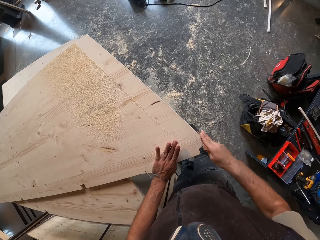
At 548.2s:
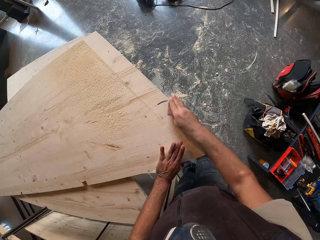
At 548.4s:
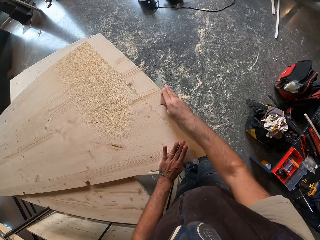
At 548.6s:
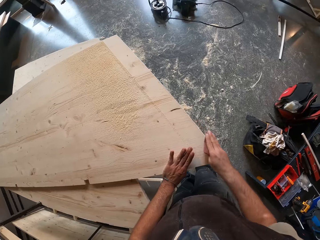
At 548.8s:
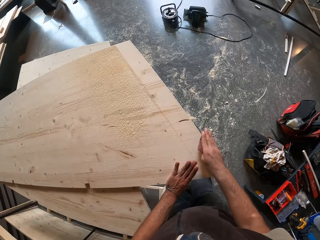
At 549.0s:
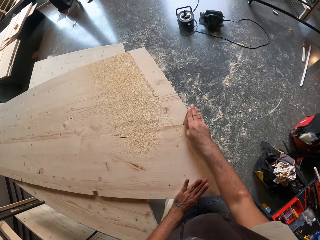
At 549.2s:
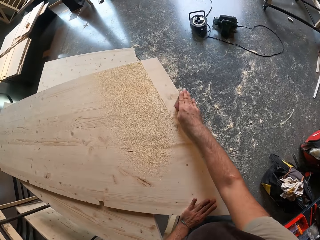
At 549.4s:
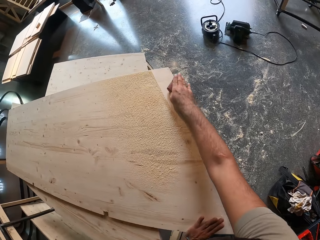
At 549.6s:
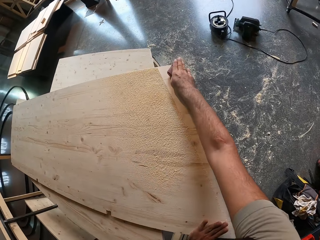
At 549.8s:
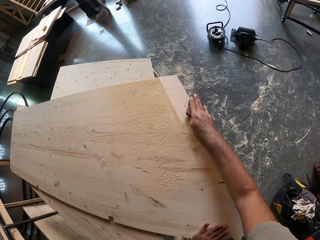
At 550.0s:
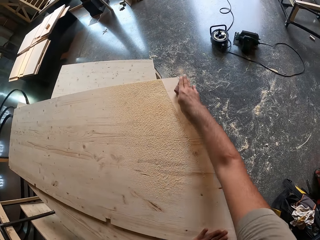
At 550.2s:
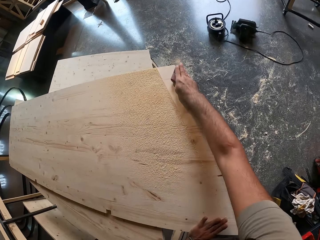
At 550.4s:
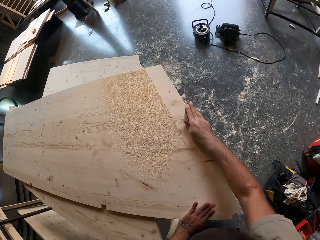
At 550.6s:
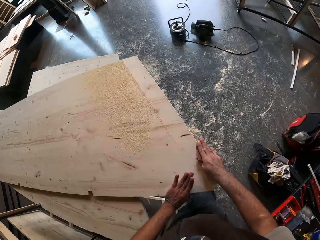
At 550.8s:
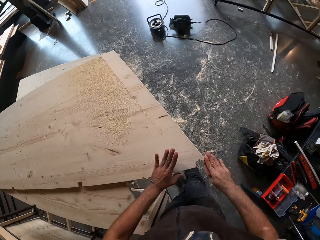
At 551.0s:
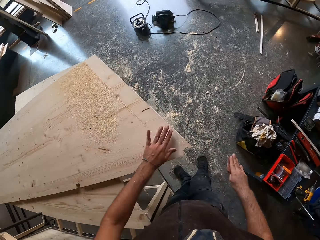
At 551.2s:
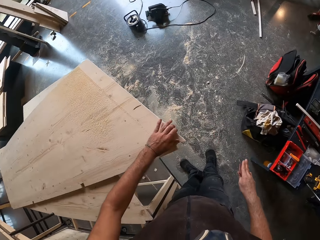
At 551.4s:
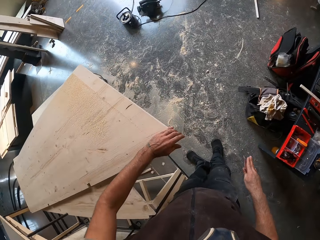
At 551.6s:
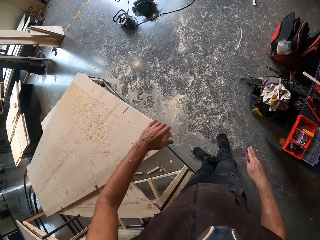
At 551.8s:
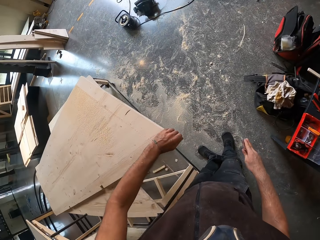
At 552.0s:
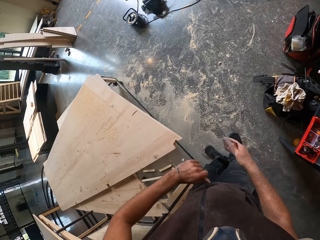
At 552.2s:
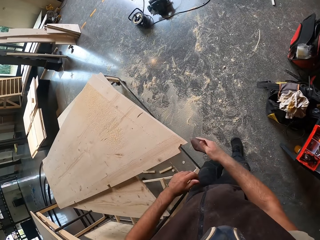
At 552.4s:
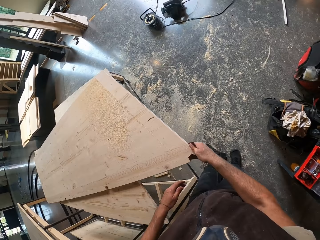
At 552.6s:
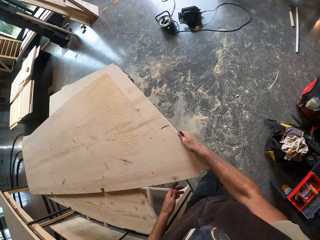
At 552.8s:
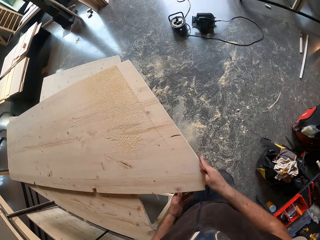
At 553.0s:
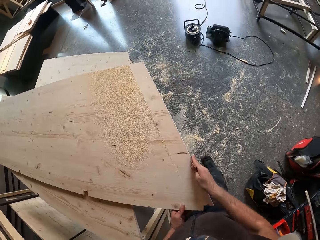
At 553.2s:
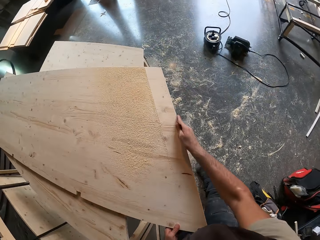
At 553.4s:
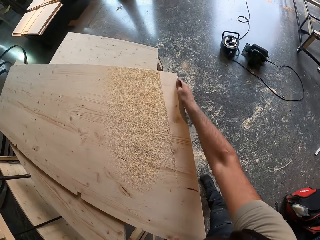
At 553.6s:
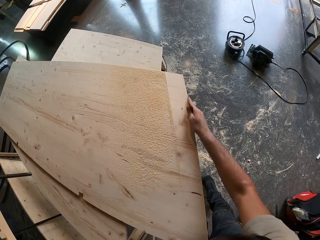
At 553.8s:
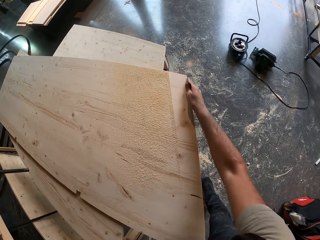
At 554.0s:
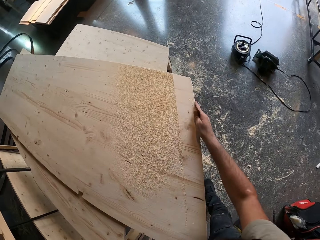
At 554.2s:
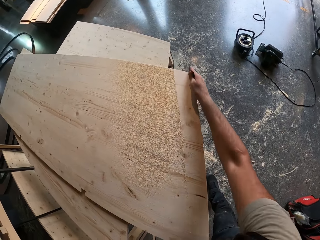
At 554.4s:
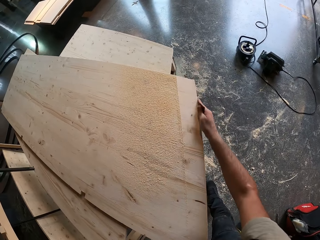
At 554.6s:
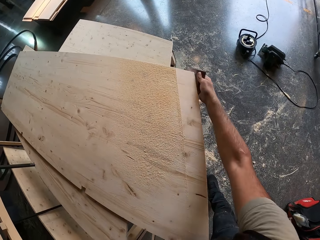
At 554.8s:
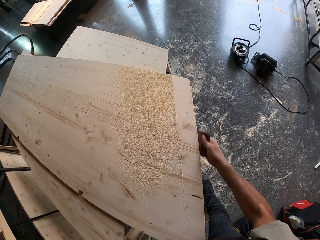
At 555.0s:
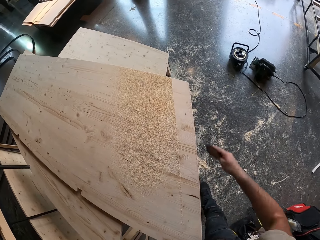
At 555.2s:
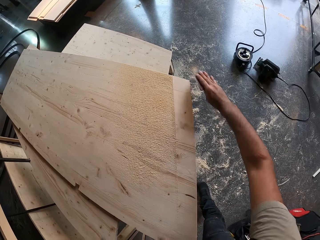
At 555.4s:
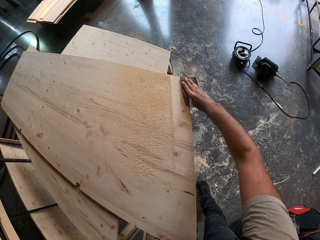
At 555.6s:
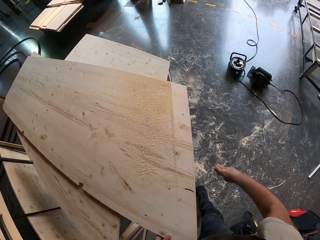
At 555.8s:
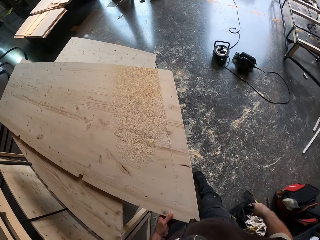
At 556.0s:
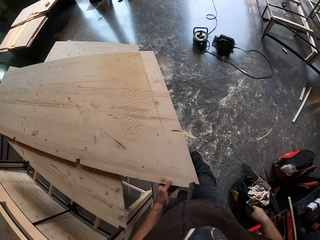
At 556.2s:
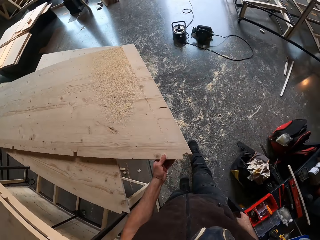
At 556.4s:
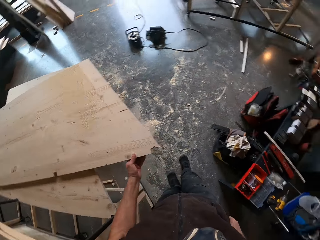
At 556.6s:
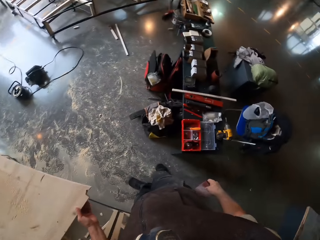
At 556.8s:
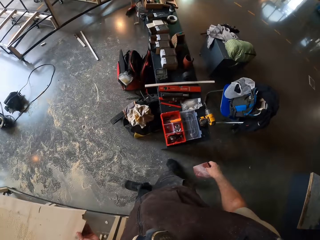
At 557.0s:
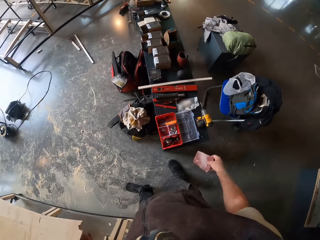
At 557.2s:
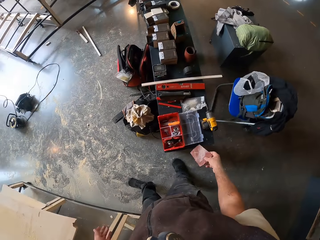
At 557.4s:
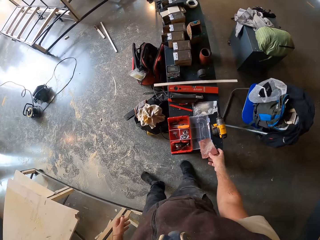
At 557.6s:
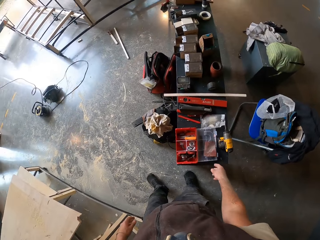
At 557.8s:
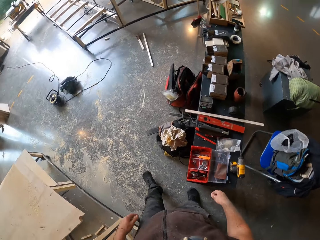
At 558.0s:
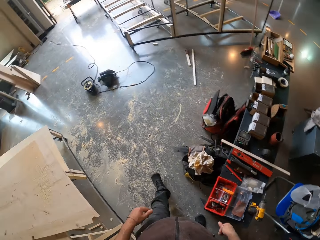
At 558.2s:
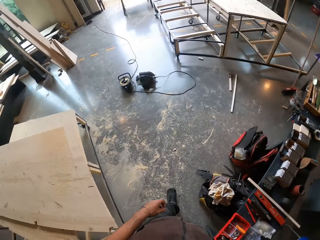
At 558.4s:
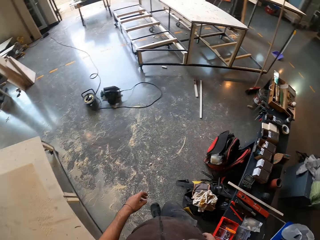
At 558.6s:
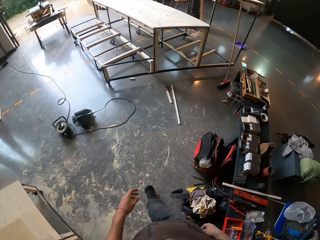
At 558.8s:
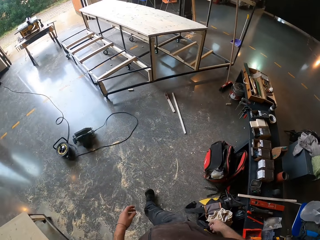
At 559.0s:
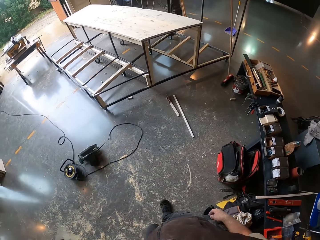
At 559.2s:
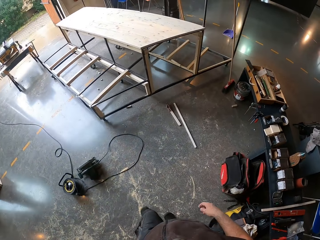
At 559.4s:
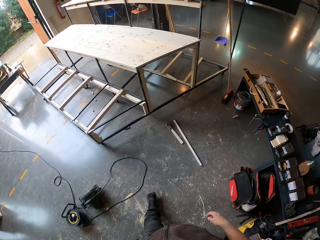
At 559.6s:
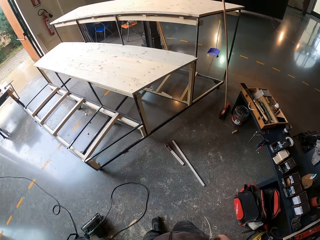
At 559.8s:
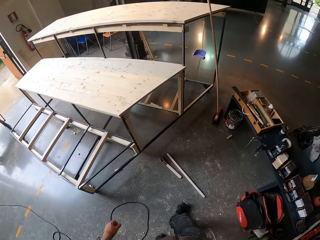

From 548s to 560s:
The camera wearer wipes the plank of wood with his left hand. He sands the plank of wood with the sandpaper in his right hand. He drops the sandpaper grit on a workbench or box container with his right hand.

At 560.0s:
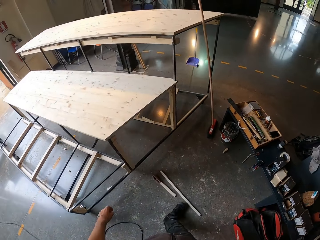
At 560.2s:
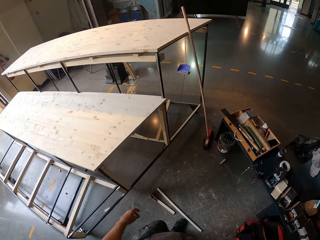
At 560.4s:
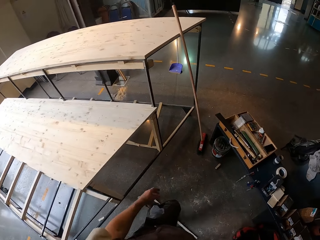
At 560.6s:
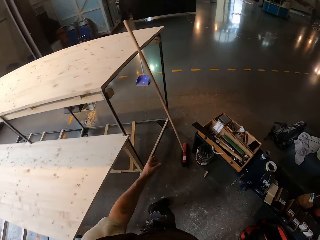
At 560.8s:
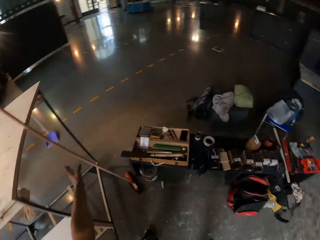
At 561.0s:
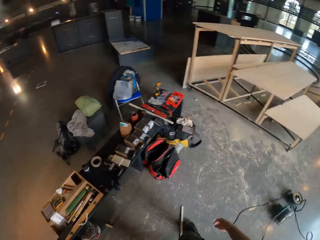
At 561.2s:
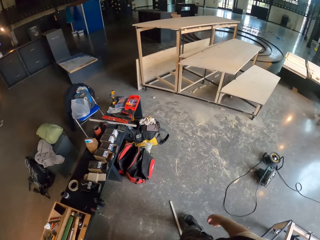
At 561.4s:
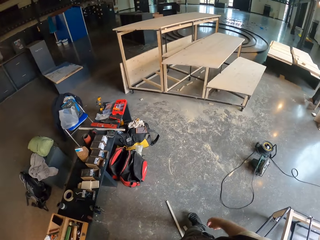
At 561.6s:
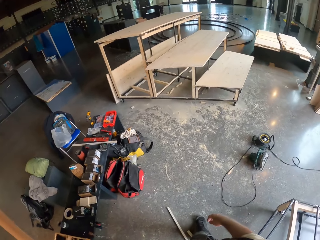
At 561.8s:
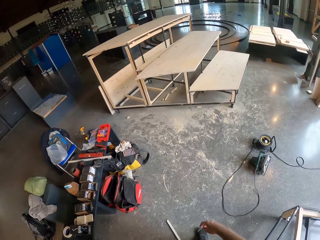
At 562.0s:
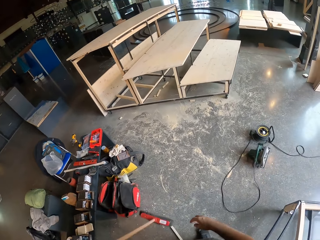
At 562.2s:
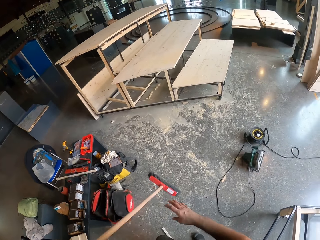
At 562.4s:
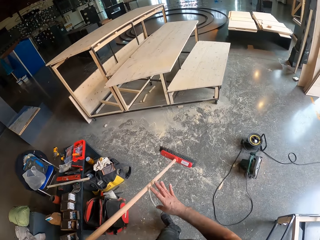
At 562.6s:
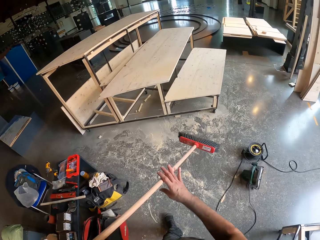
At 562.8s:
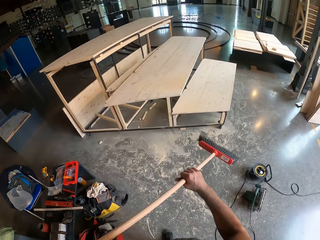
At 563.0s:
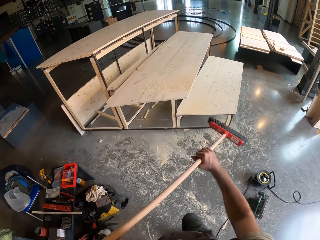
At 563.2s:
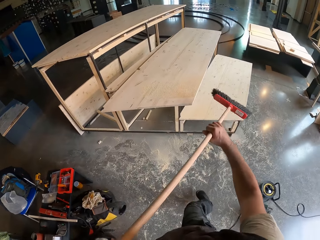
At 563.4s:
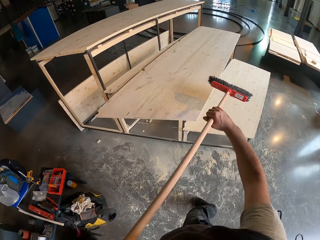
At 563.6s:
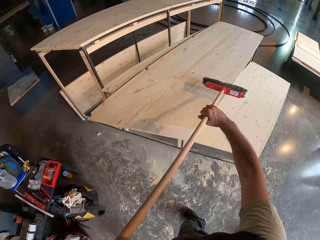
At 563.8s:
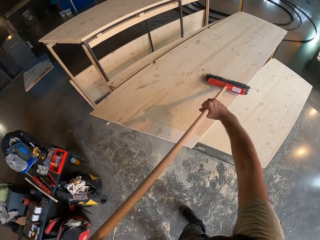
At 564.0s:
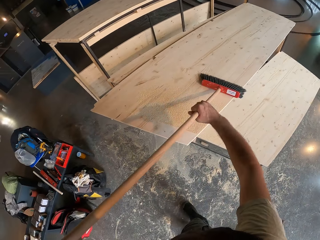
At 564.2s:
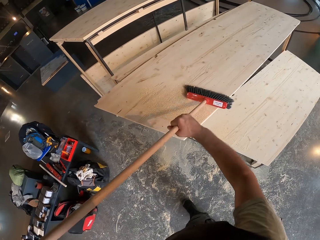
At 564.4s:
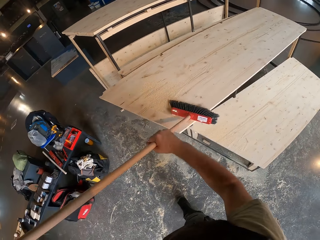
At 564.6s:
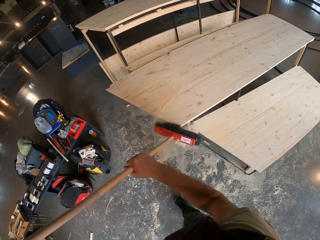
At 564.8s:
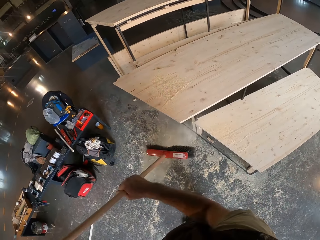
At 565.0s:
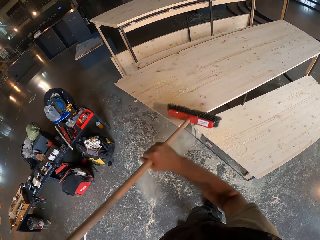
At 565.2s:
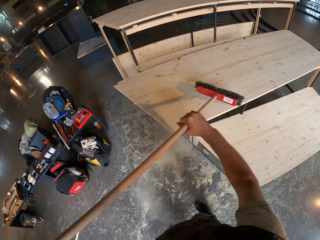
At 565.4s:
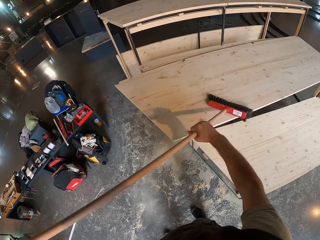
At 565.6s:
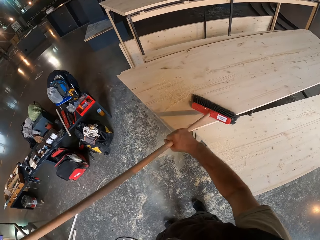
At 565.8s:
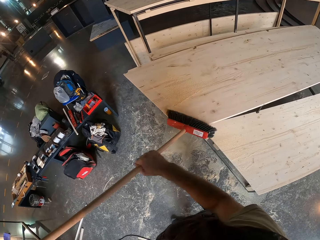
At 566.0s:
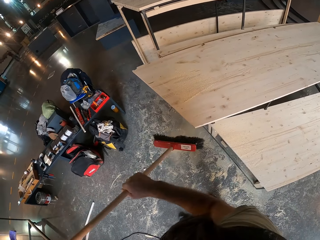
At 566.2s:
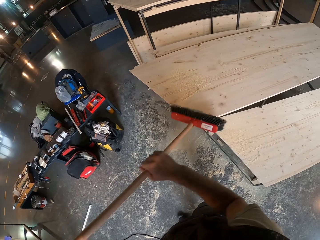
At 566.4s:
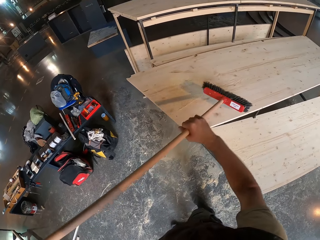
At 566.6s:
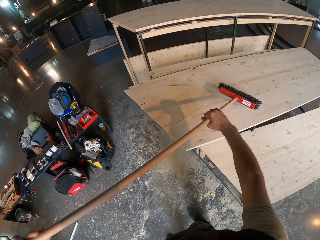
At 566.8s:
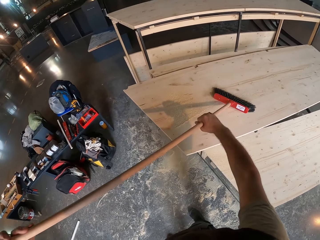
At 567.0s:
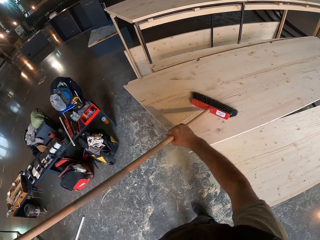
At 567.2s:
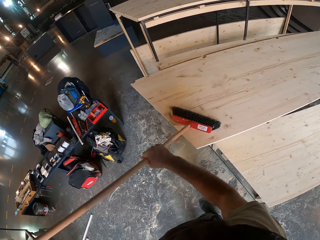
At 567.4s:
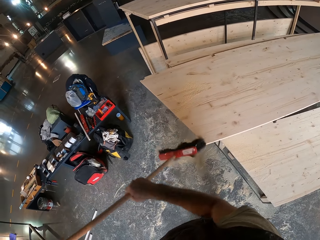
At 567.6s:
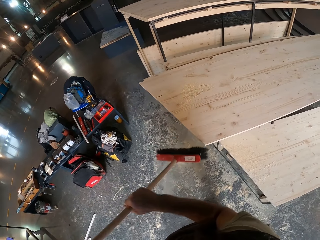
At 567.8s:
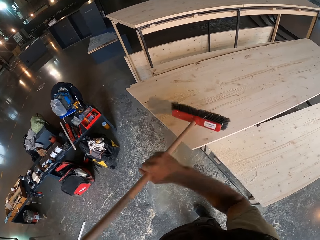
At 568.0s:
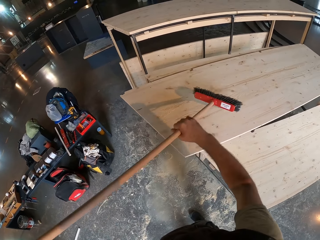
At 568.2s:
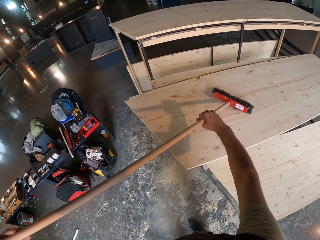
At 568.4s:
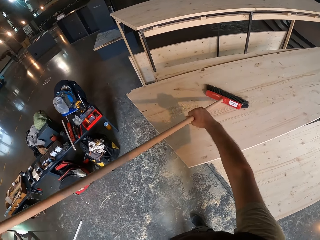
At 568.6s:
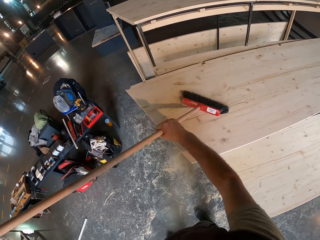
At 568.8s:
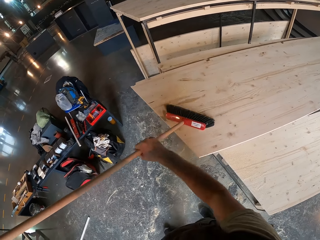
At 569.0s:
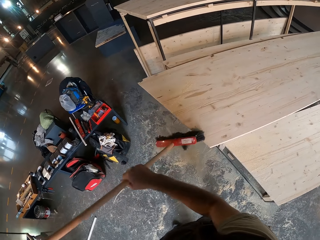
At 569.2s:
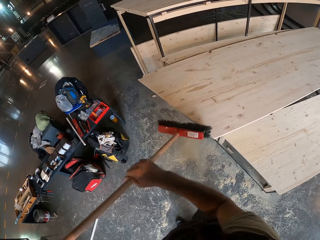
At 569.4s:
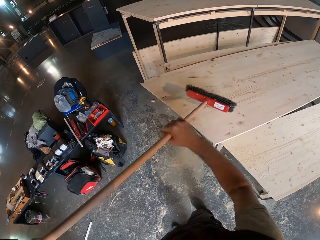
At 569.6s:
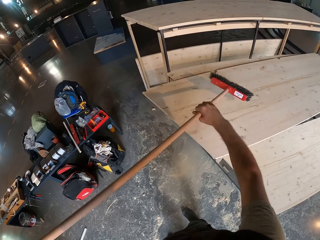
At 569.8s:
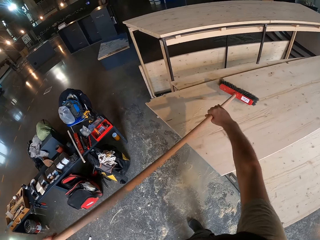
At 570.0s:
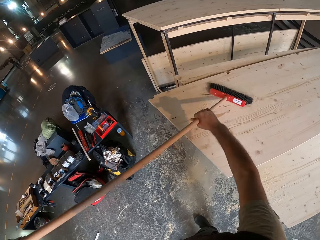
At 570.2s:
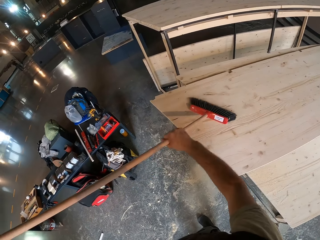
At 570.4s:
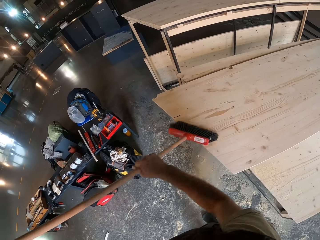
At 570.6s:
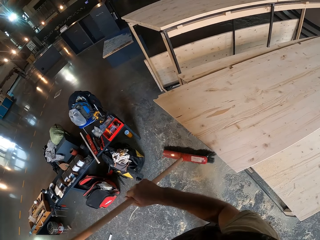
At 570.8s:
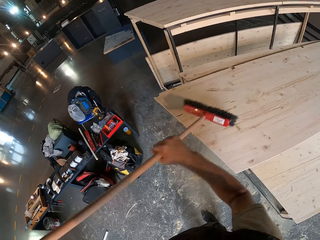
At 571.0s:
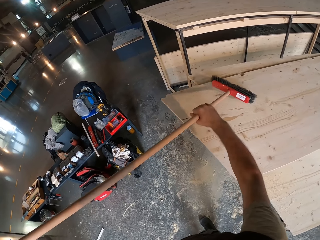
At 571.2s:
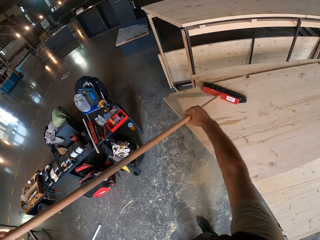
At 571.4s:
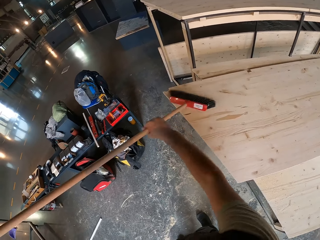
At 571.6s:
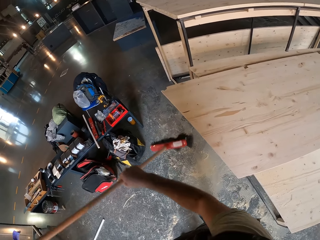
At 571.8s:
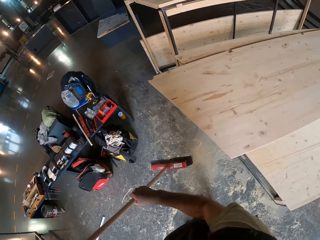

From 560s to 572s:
The camera wearer takes the broom or floor brush on the table. They hold the floor brush with both hands. They brush the plank with the floor brush in both hands.
